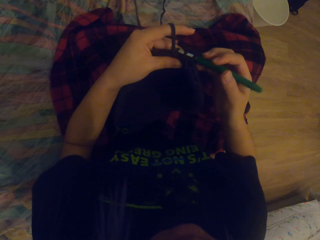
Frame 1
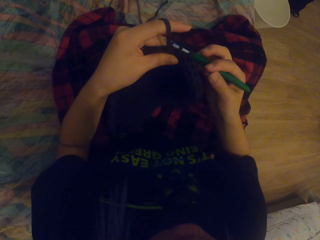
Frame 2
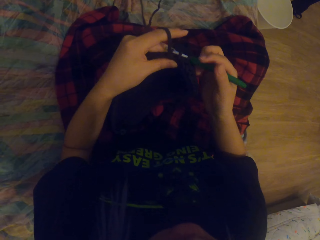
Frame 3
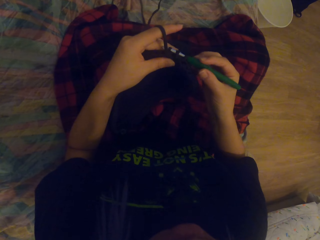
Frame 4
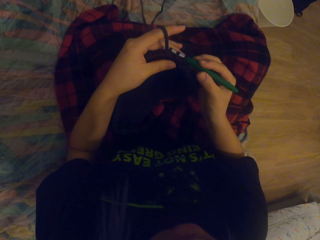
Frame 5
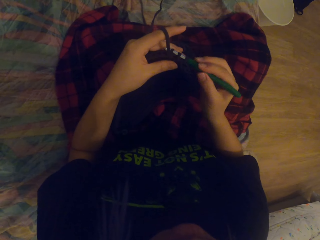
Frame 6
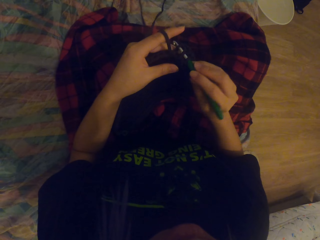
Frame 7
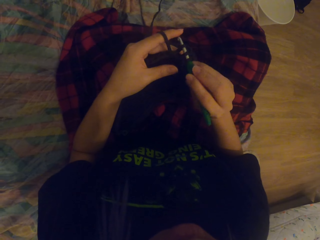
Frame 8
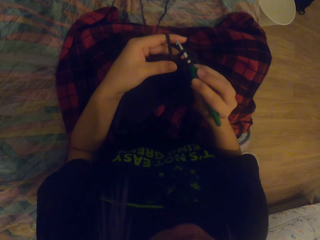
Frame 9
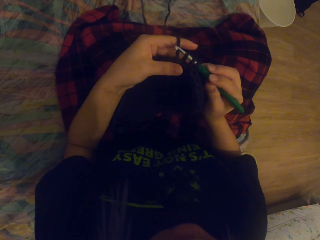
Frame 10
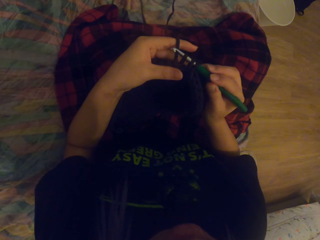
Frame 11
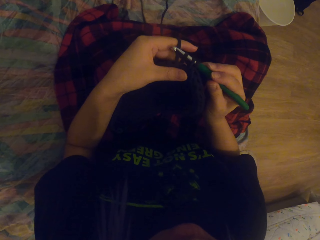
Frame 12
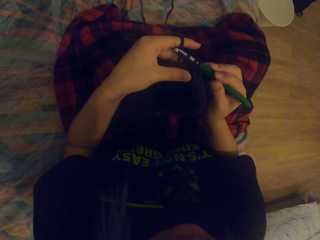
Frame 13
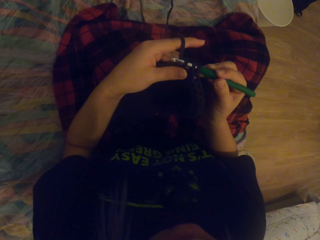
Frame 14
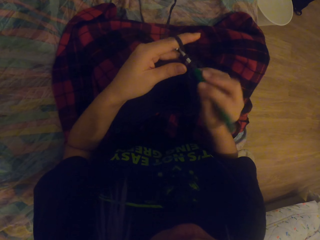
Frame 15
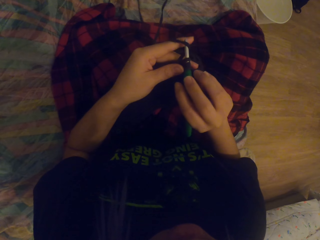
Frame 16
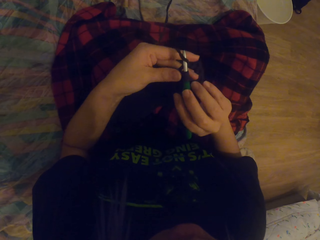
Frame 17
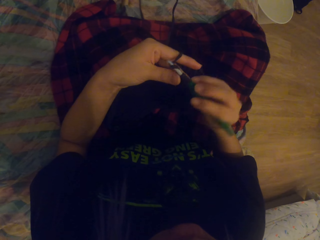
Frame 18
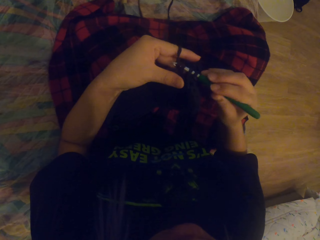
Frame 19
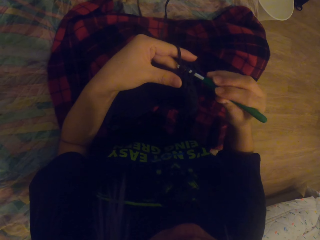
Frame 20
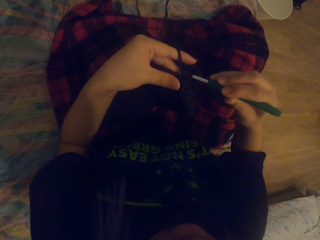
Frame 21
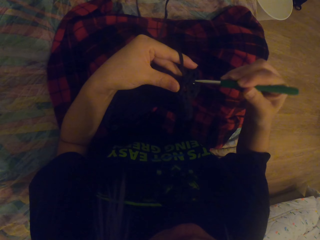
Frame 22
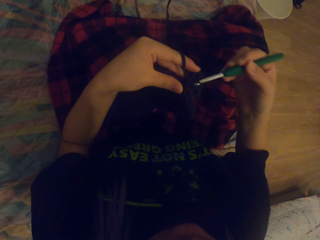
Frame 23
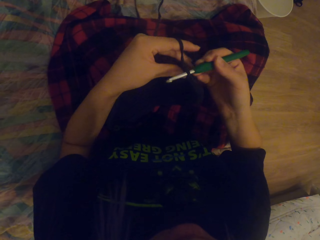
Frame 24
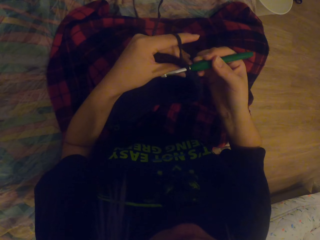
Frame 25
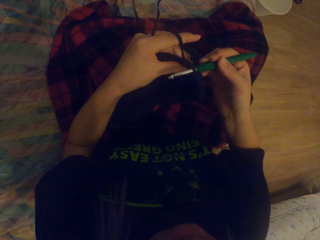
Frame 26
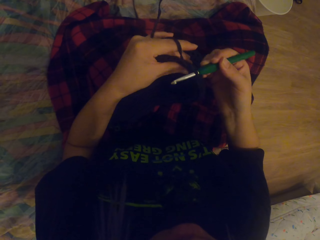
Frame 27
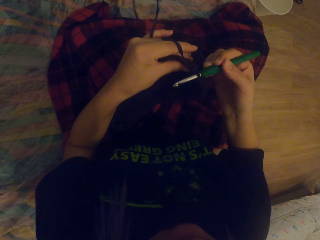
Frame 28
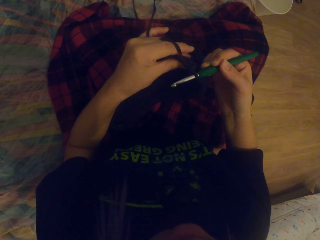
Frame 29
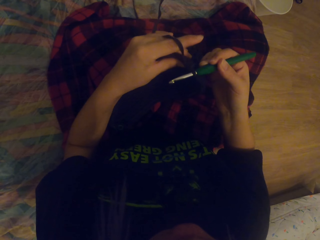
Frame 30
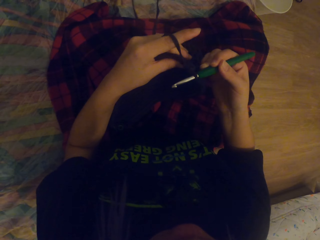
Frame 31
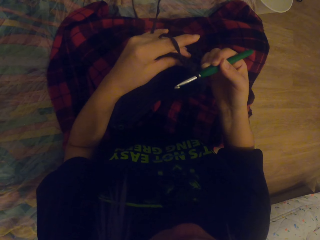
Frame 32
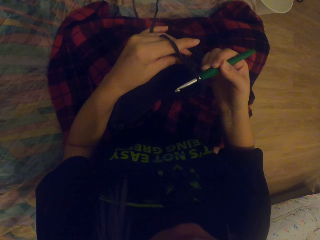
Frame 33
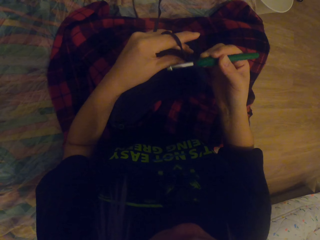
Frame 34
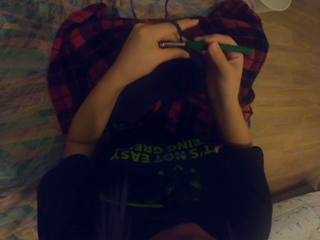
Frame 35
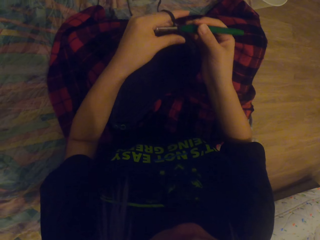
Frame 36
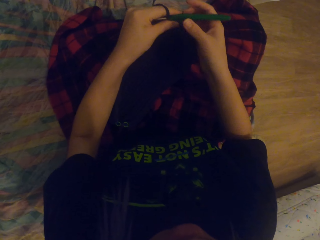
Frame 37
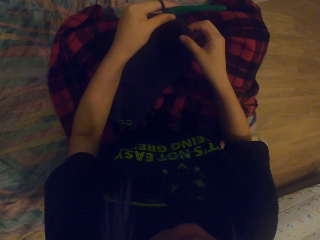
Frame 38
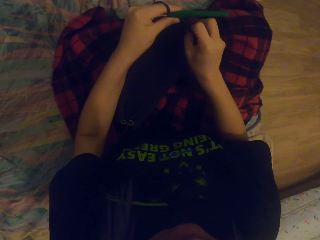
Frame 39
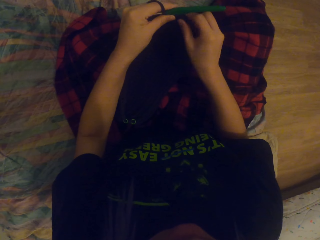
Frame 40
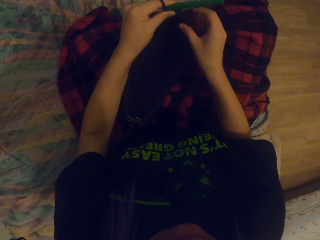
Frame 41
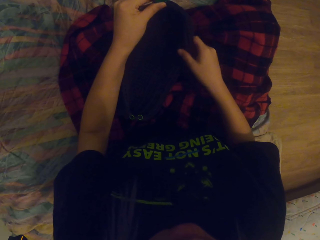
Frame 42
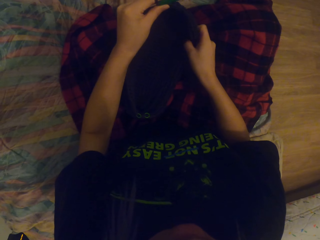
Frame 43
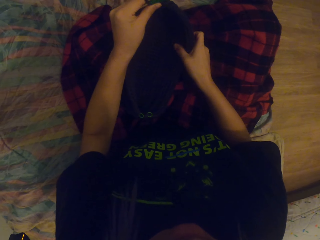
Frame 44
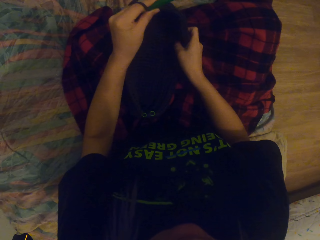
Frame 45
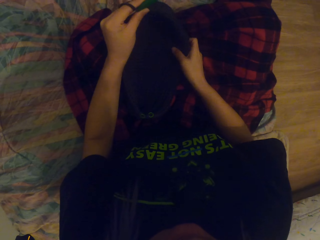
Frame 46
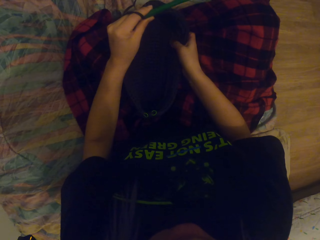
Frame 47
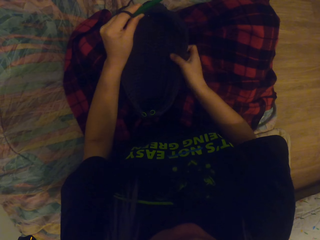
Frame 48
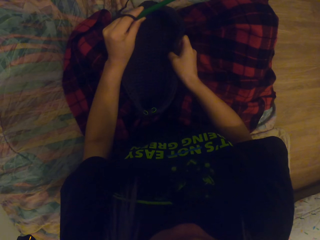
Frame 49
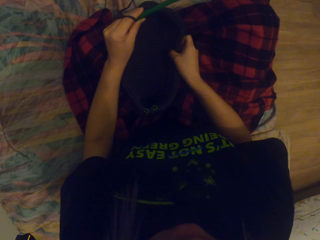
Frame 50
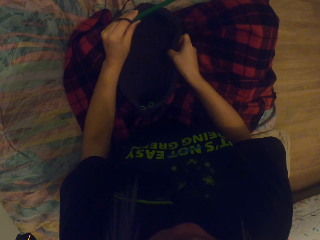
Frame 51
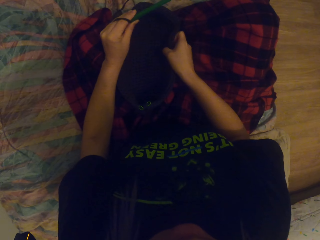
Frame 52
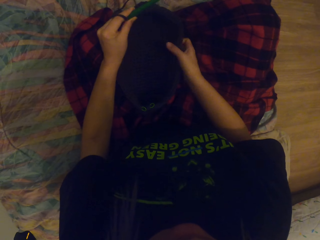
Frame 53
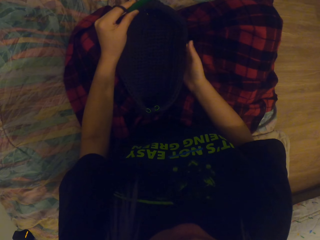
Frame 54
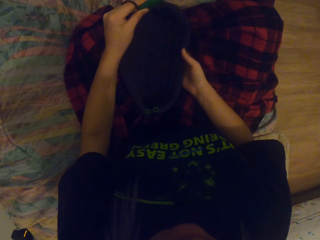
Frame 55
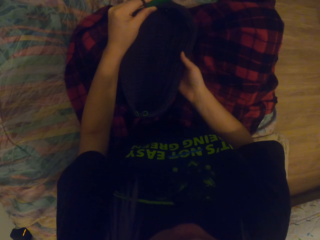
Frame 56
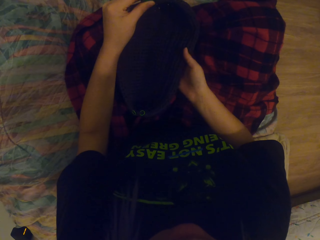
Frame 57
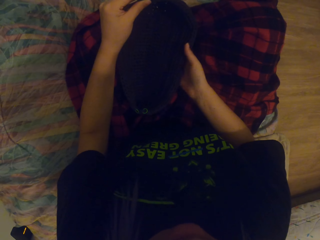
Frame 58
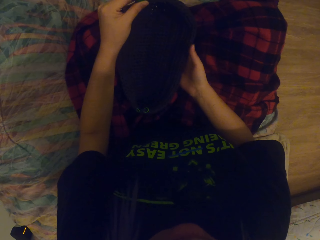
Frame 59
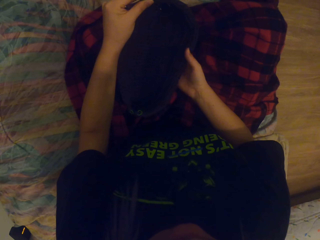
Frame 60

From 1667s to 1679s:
The camera wearer crochets the thread out. They crochet the yarn or thread in with a crochet hook. They crochet the thread out and pull the thread up. They touch the bag or the crocheted yarn.

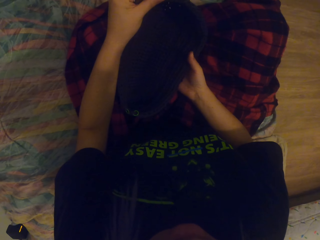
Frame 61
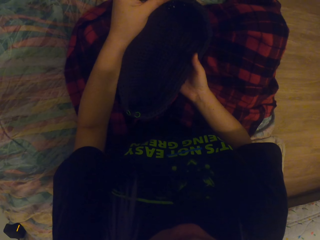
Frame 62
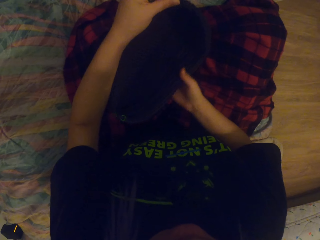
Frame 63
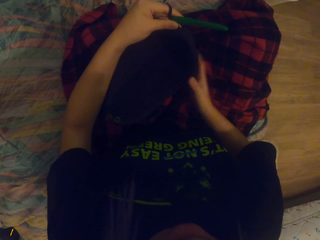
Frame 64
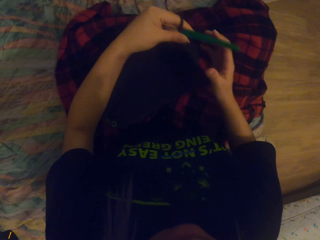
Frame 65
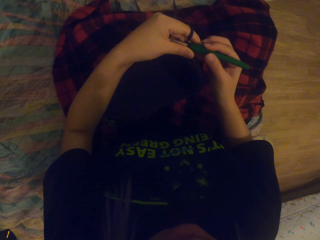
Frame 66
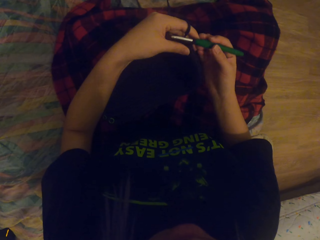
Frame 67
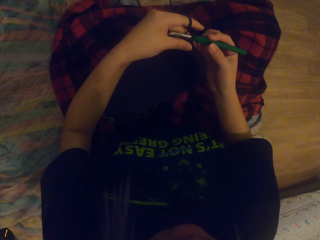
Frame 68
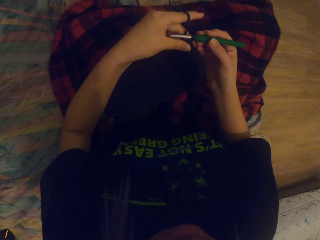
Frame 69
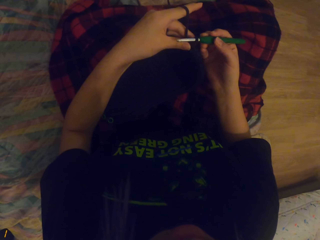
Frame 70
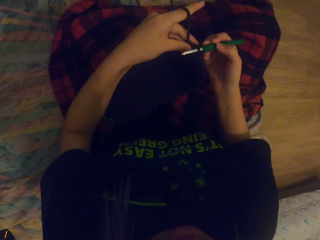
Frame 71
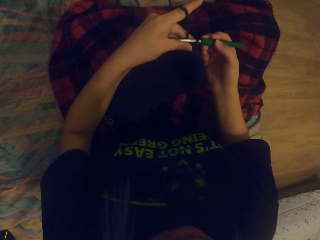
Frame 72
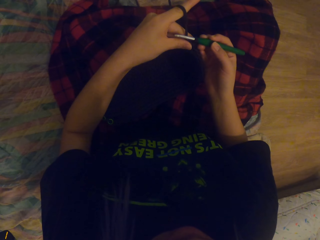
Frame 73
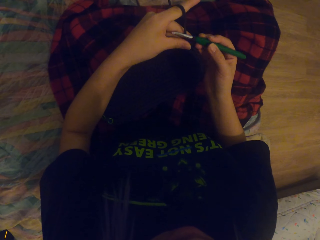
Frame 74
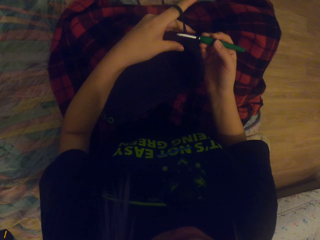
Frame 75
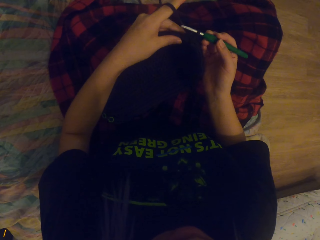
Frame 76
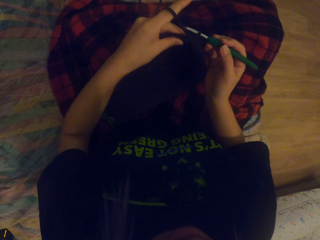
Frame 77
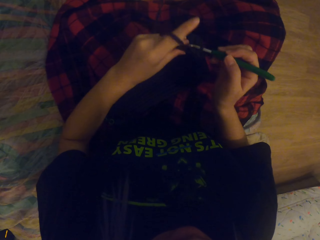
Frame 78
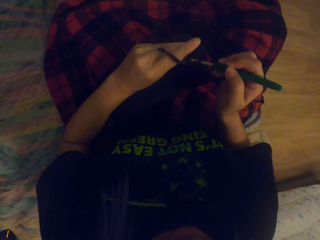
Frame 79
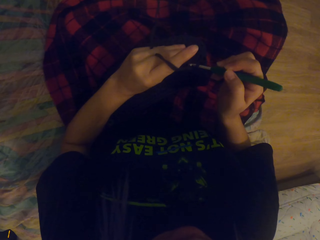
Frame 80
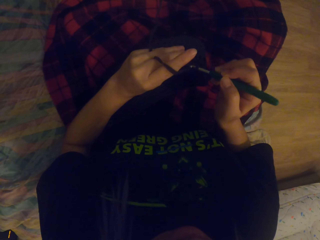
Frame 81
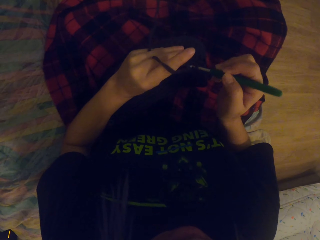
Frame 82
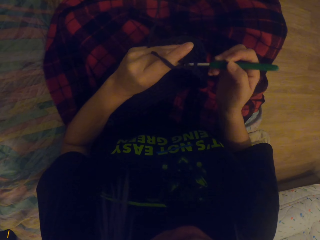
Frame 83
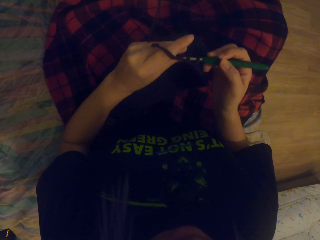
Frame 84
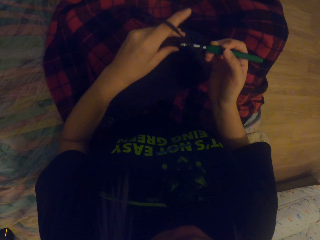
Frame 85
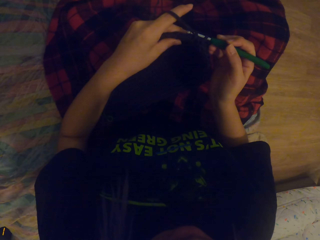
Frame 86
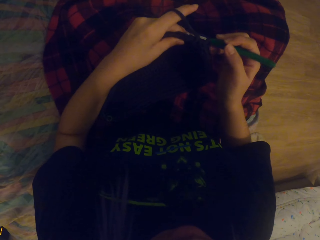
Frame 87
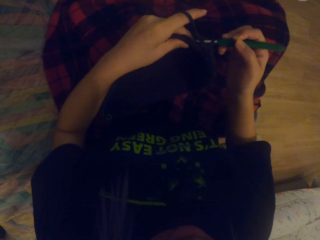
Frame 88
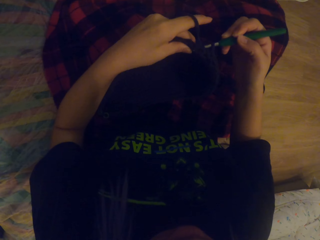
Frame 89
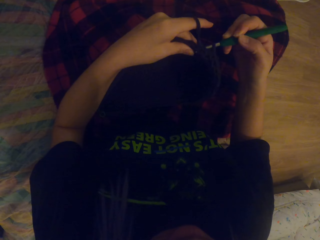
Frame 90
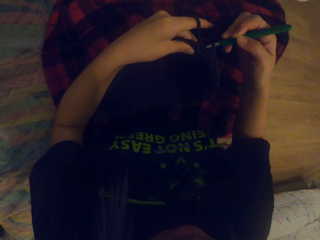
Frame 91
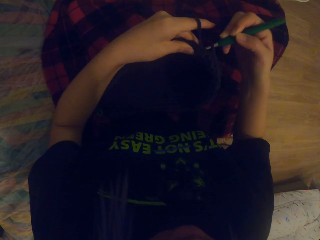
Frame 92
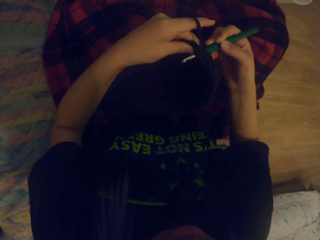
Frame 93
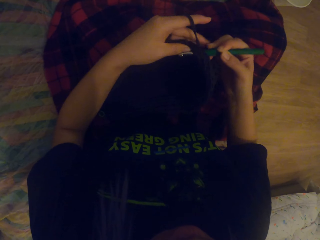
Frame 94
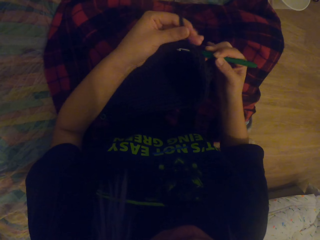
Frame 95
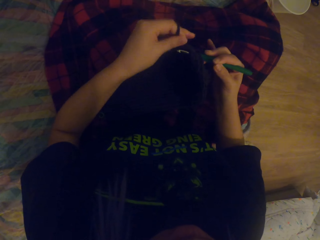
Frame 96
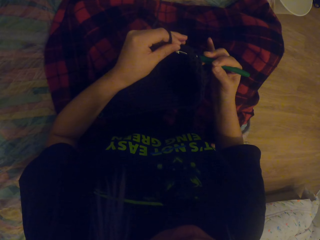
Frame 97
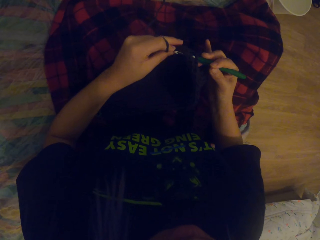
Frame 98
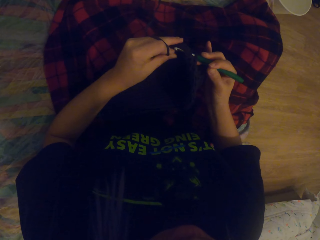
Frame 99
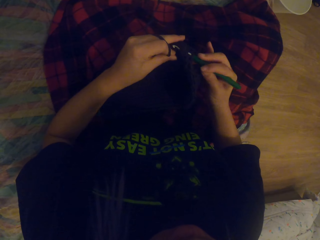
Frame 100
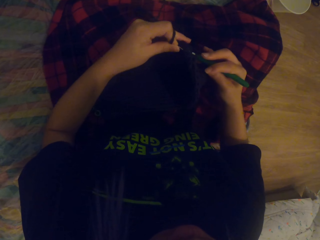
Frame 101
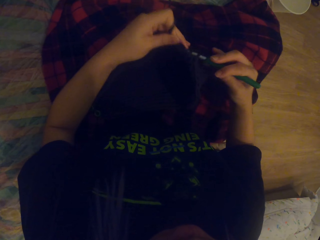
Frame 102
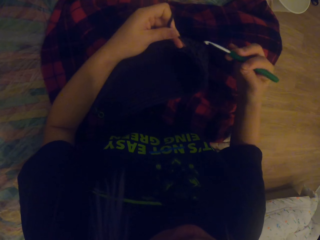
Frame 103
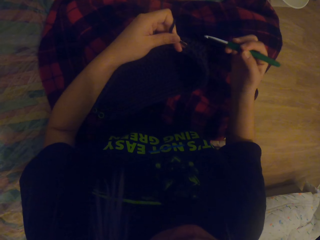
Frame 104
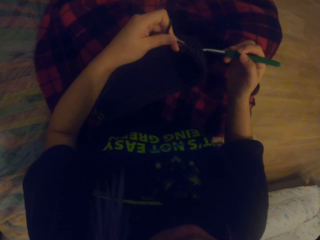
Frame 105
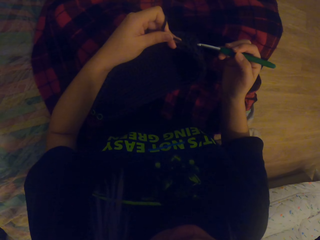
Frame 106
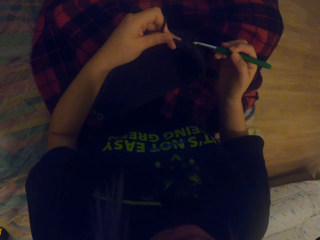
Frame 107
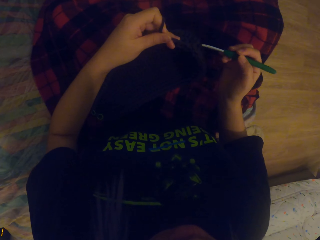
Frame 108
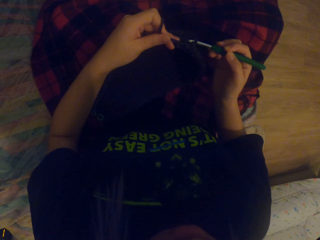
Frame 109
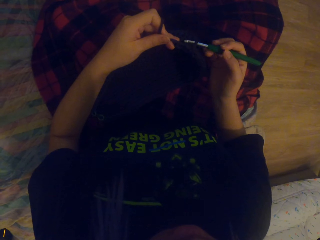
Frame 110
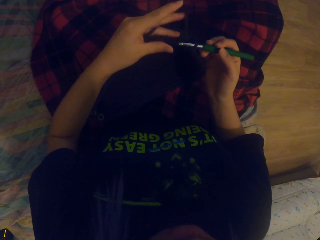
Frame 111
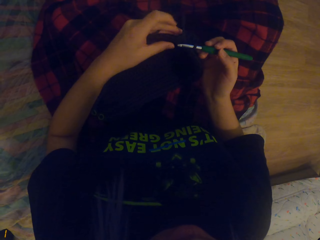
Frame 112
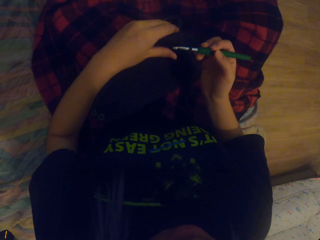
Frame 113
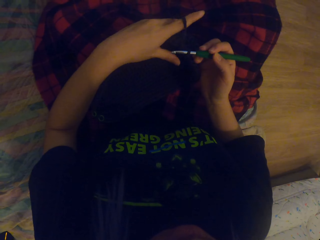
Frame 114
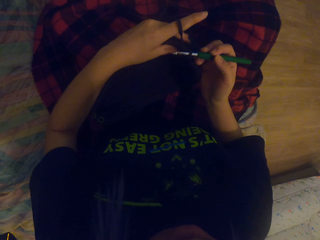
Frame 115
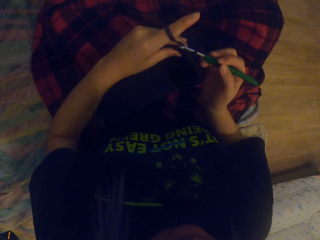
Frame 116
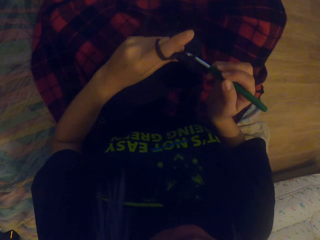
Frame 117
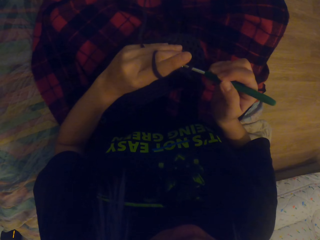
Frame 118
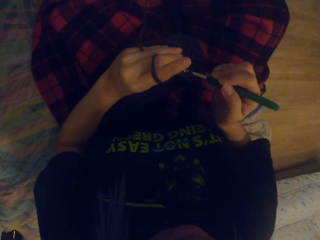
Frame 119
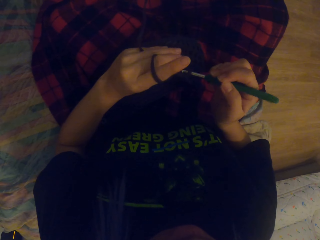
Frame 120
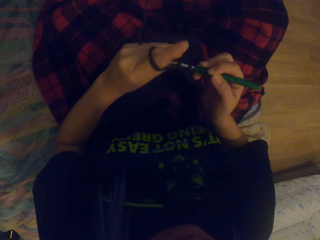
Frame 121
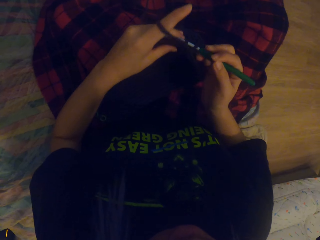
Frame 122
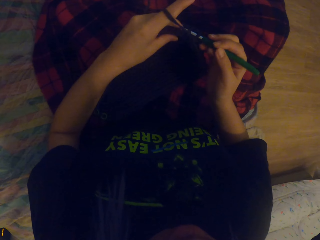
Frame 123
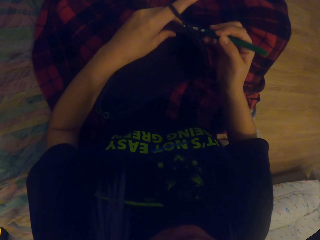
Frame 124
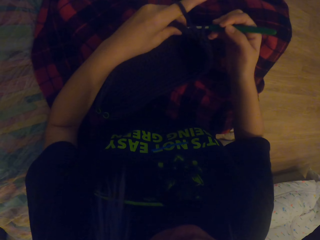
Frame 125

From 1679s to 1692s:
The camera wearer lifts up the bag. They hold the crochet hook. They crochet the thread in. They crochet the yarn with the crochet hook. They fold a string on the crochet hook. They pull out the crochet. They crochet the thread in.
